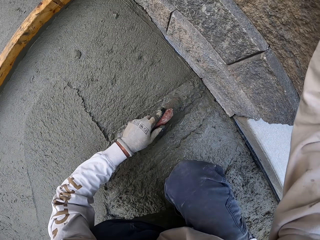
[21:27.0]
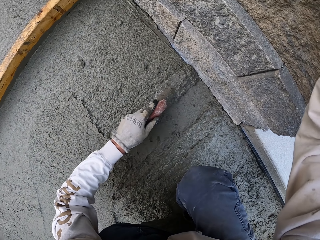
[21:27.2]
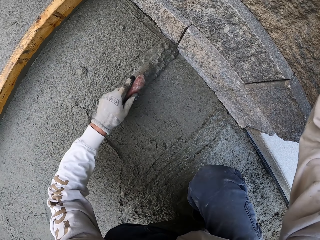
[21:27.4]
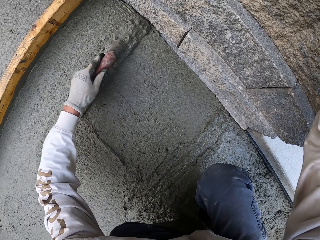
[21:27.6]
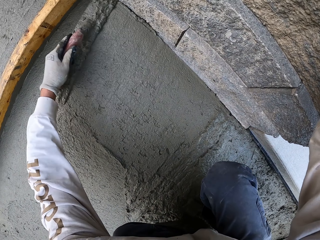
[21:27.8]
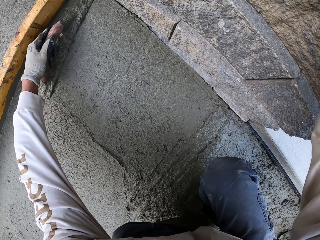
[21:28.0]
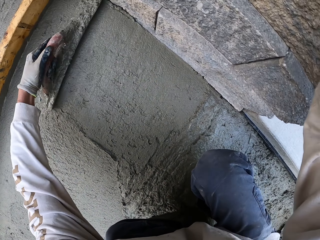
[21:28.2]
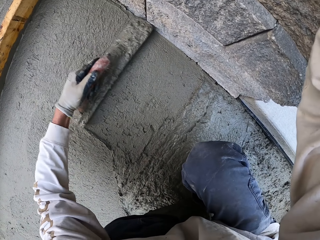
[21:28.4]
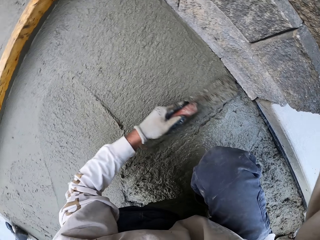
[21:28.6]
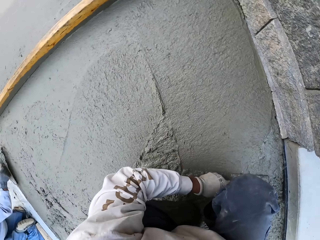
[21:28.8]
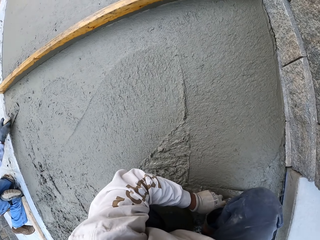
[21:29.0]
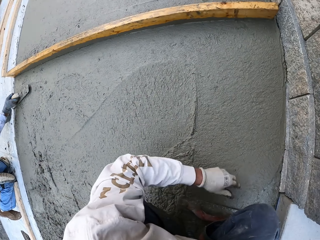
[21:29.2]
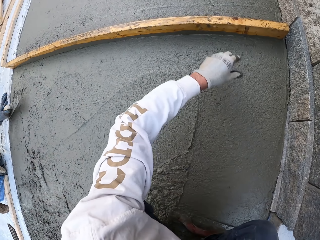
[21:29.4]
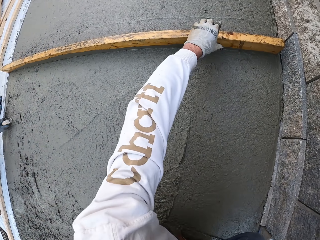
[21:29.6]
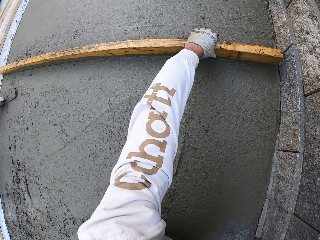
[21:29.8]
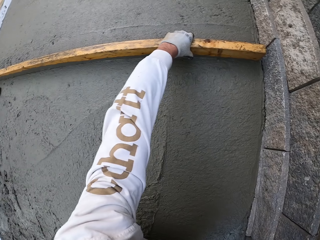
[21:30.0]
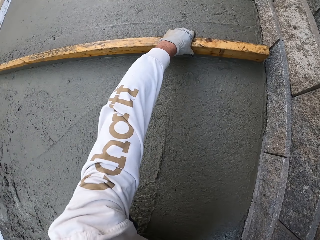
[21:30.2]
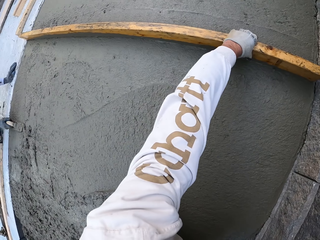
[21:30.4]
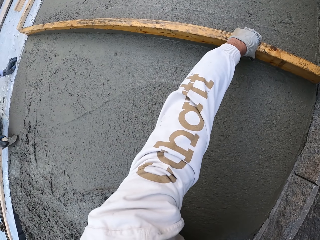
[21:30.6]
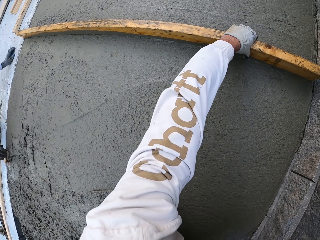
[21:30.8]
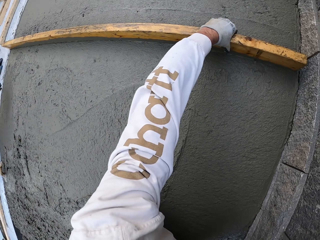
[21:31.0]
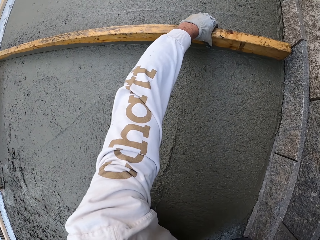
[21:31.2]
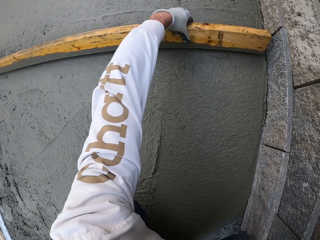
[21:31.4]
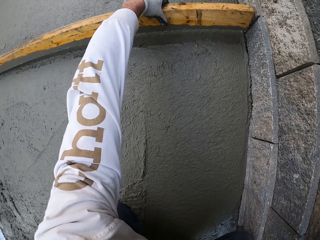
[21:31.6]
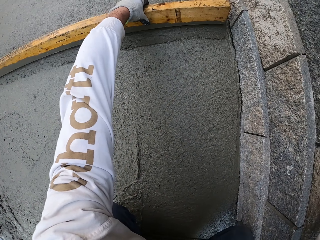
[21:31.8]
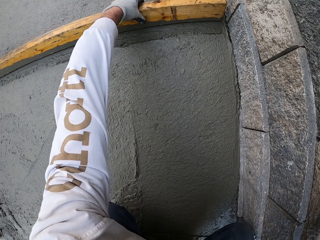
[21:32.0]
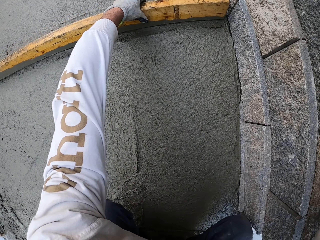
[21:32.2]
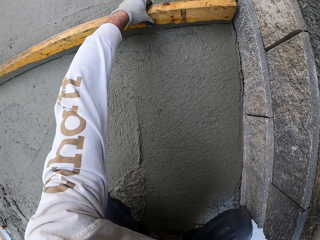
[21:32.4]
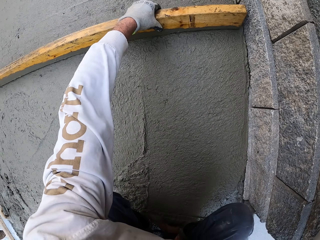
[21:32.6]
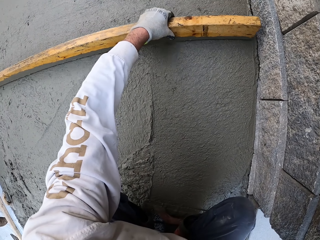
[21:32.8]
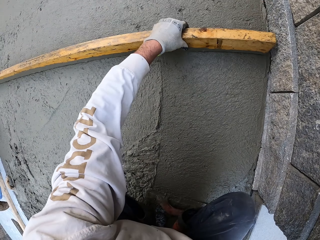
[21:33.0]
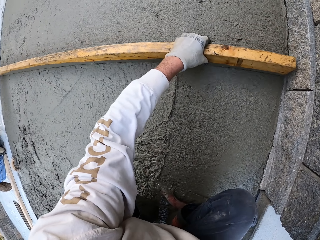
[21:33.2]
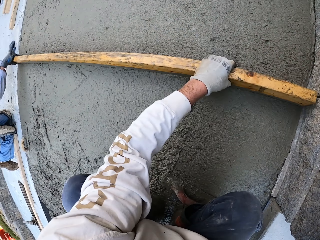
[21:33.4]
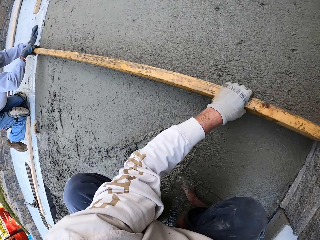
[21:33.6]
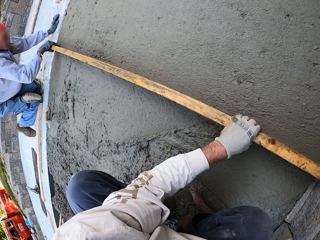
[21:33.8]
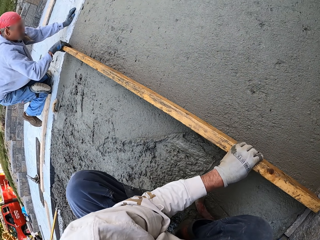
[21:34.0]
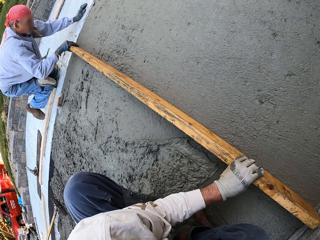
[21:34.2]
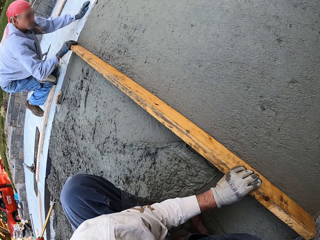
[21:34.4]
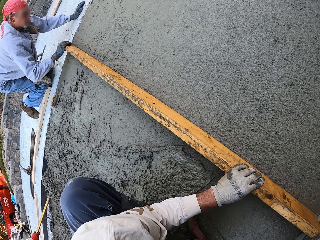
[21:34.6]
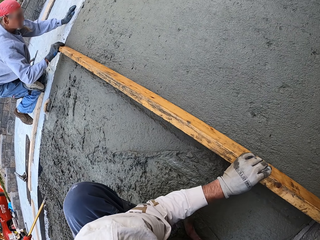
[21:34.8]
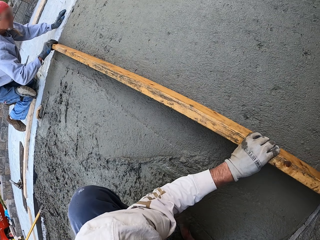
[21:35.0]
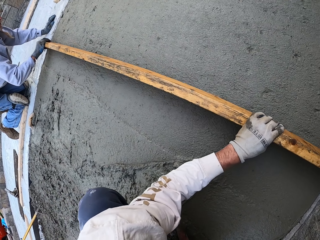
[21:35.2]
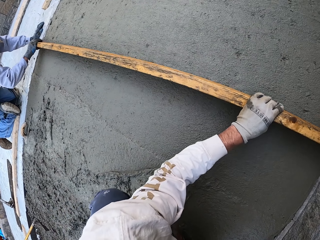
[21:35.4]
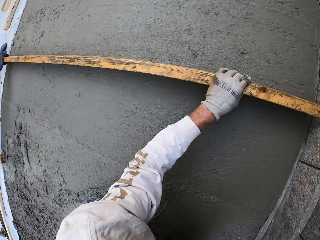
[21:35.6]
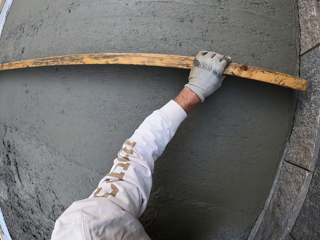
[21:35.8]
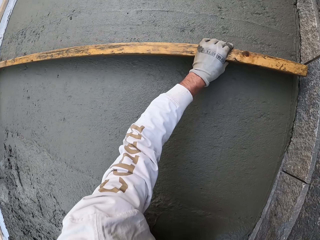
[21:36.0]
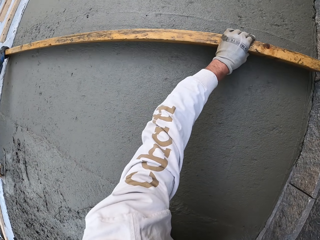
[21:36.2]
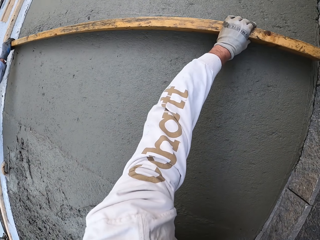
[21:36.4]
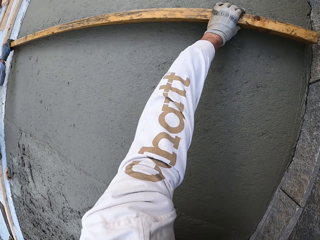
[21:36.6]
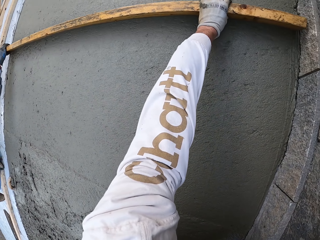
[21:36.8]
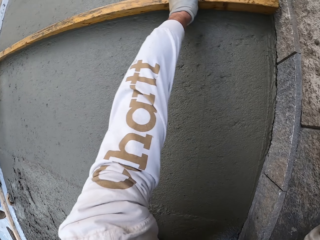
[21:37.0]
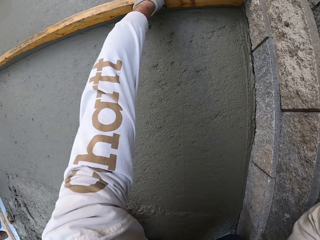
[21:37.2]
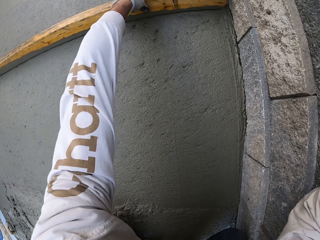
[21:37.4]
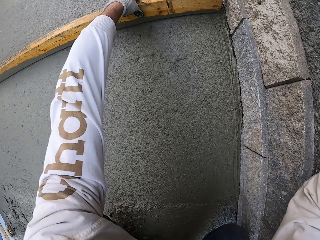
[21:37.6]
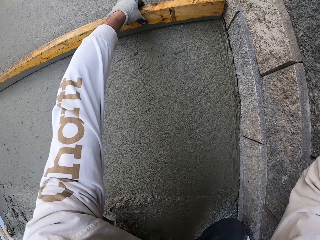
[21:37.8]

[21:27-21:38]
The camera wearer puts the midget trowel down. A man flattens the floor. The man flattens the floor again. The camera wearer holds the wood. They level the concrete with a piece of wood. They flatten the floor. The man flattens the floor. The camera wearer looks around.

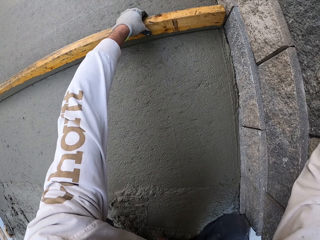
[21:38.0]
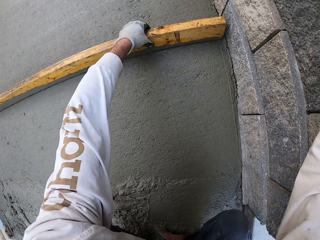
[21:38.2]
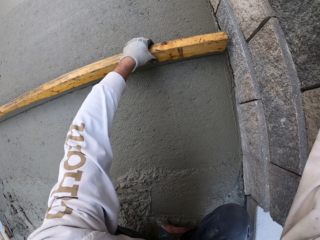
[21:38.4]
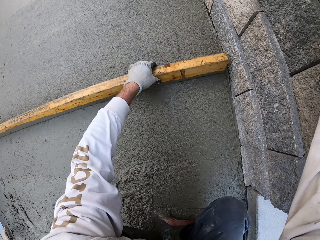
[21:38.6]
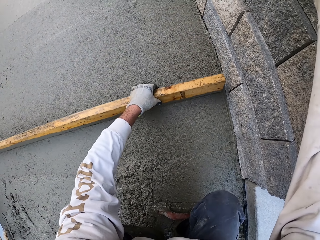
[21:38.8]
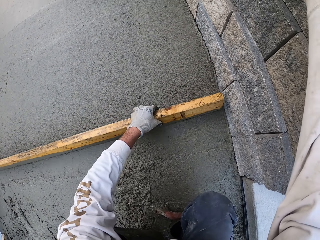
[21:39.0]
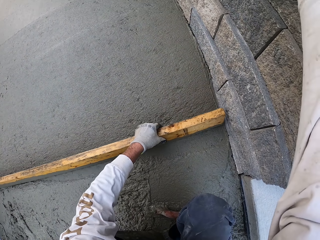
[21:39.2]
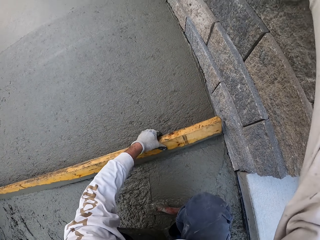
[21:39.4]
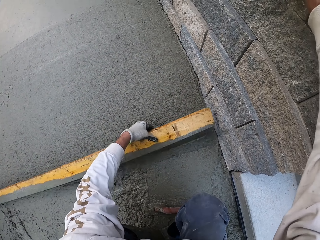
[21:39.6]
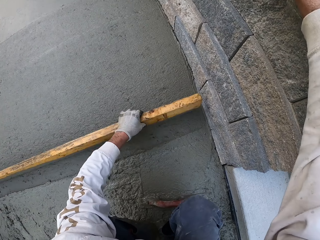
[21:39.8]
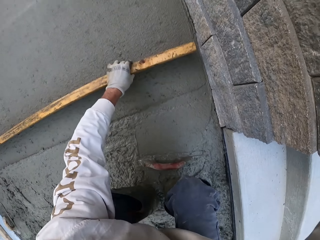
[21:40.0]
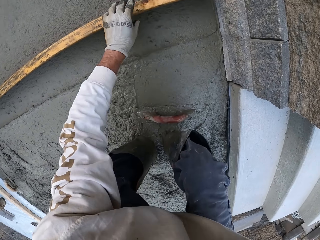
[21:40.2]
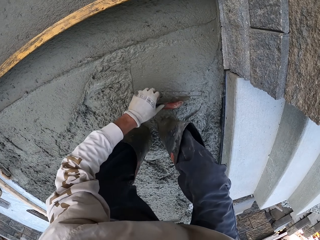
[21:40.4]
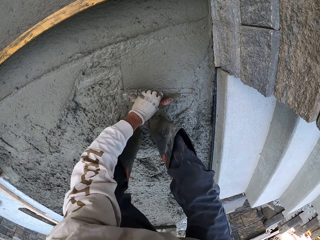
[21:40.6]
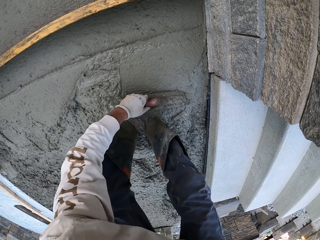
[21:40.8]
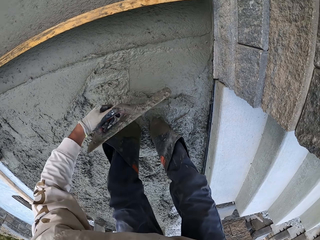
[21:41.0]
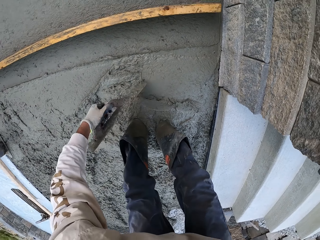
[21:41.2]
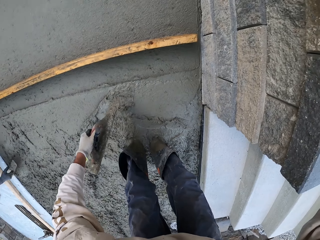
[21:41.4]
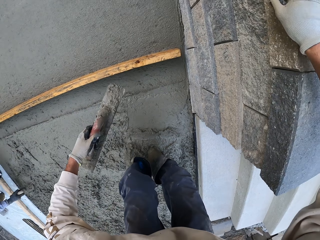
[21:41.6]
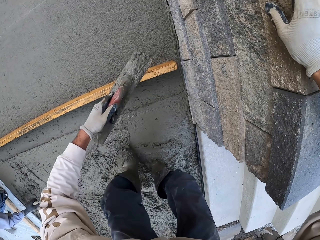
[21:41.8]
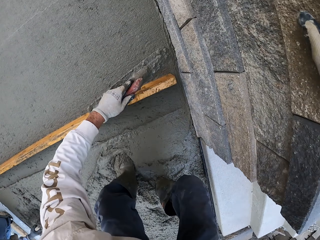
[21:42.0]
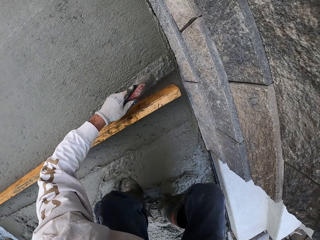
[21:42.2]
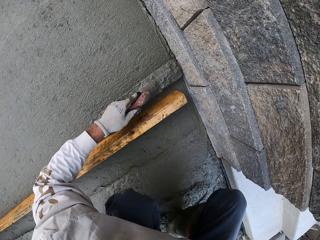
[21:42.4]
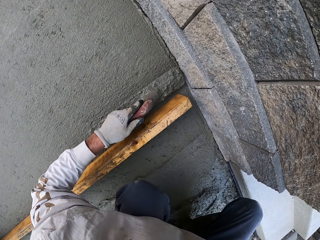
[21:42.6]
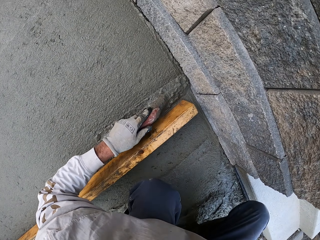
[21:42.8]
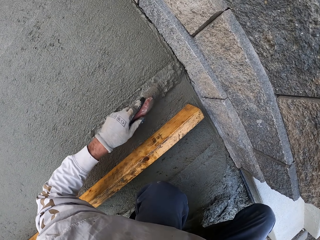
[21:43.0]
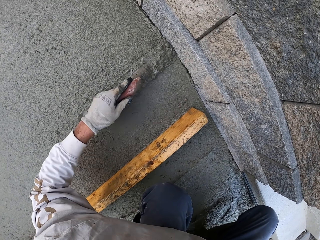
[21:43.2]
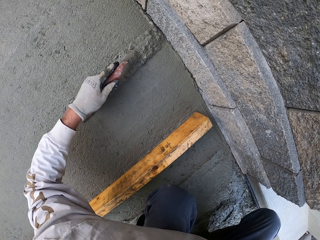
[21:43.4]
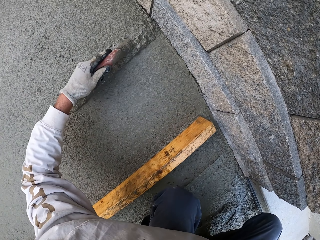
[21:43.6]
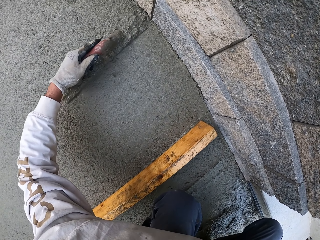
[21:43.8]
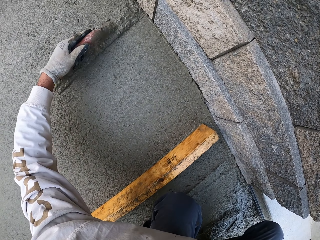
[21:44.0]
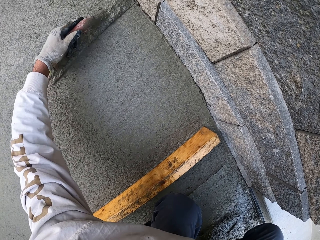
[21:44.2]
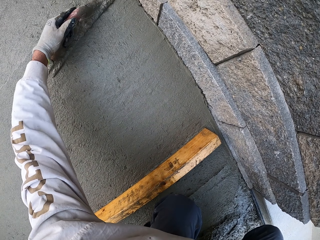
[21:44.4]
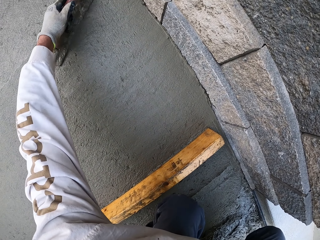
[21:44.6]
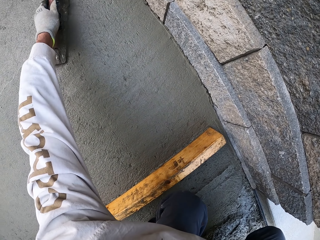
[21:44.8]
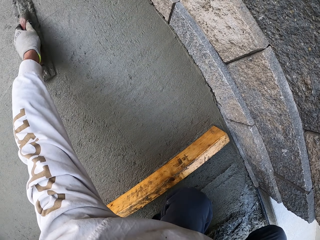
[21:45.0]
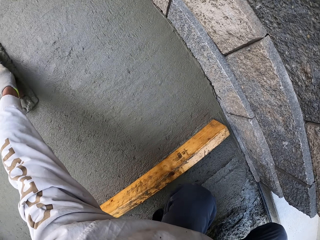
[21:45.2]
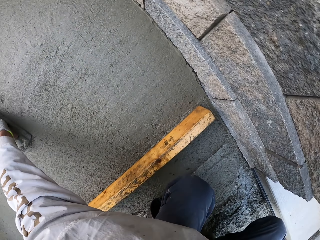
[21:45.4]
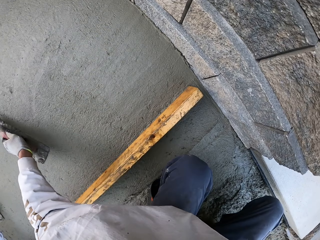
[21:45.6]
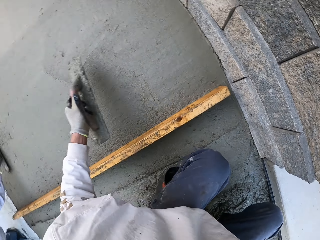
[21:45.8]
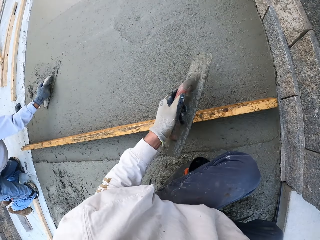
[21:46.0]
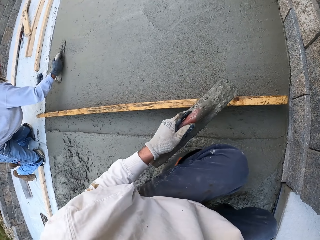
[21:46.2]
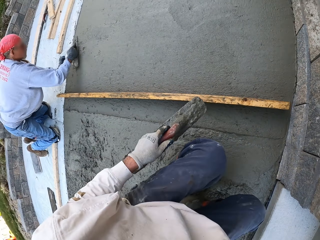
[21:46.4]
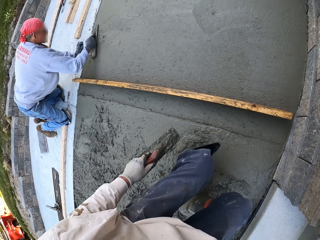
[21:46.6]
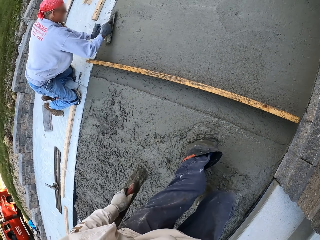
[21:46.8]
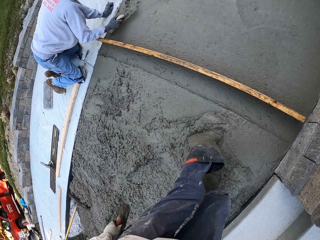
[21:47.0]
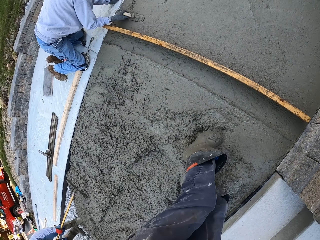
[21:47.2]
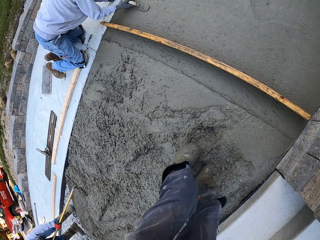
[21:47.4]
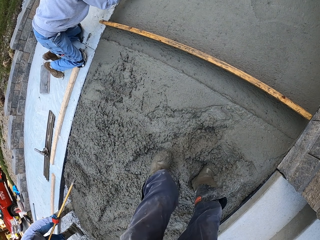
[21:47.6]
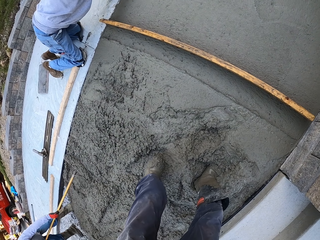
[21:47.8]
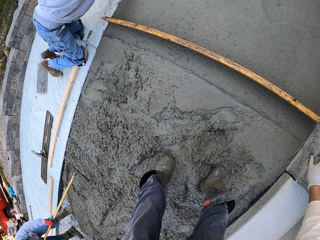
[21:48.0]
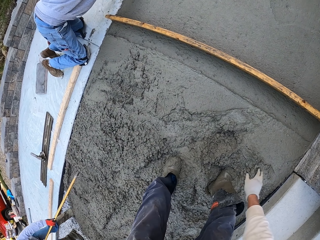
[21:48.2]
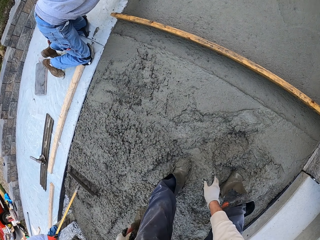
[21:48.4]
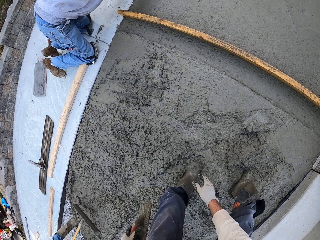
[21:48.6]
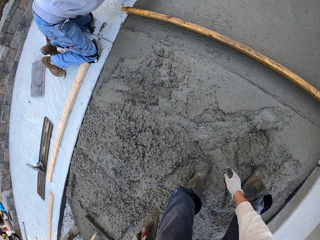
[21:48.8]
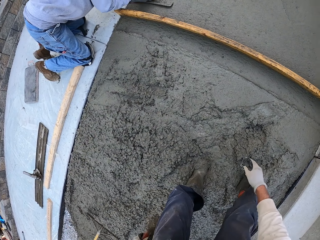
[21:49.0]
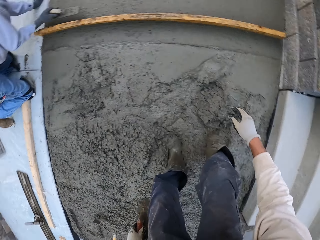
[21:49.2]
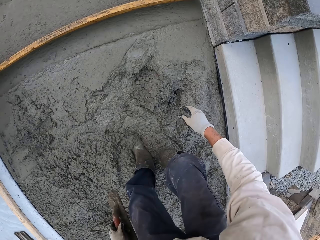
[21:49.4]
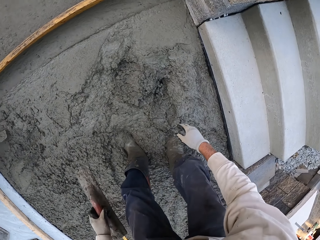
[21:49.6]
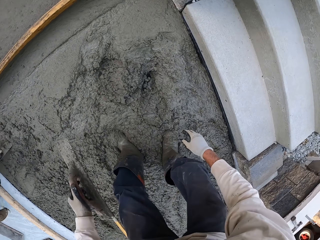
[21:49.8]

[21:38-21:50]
The camera wearer puts the wood down. They pick up the midget trowel or masonry trowel. A man scoops the concrete. The camera wearer levels the concrete with the masonry trowel. They walk. The man flattens the floor. The camera wearer looks around.
